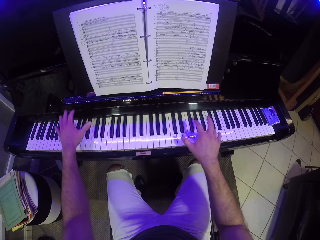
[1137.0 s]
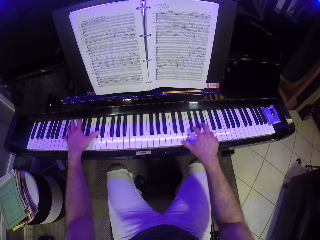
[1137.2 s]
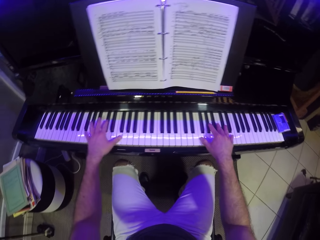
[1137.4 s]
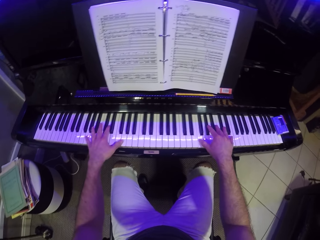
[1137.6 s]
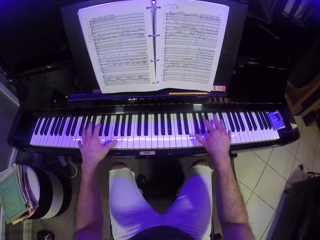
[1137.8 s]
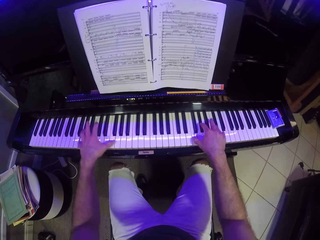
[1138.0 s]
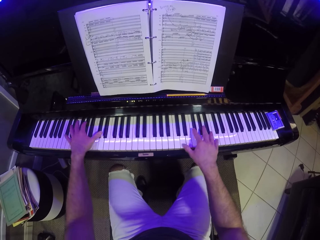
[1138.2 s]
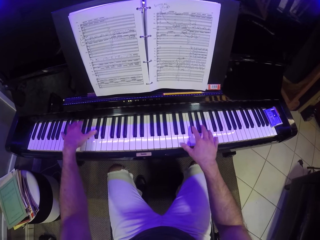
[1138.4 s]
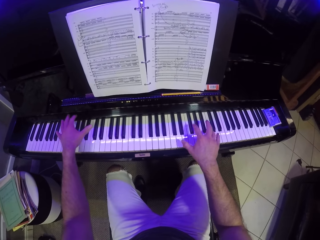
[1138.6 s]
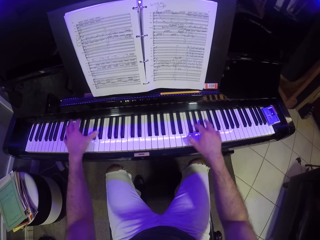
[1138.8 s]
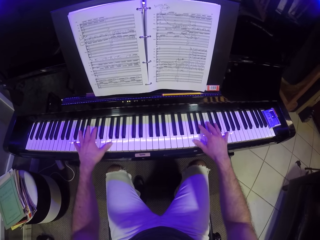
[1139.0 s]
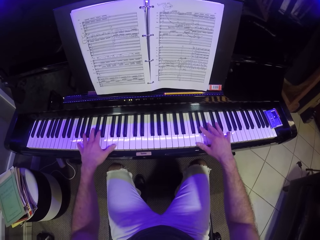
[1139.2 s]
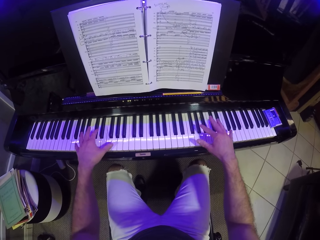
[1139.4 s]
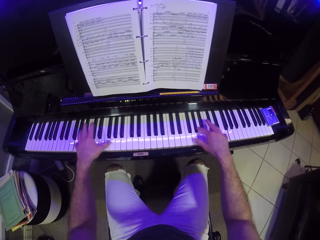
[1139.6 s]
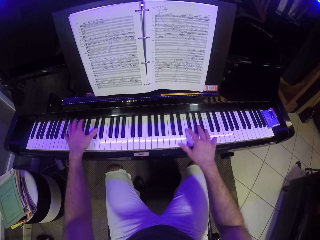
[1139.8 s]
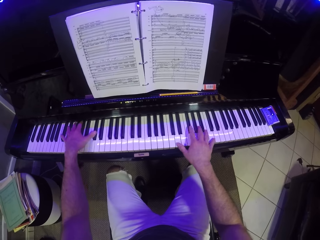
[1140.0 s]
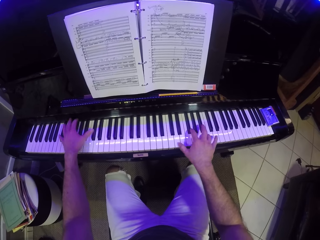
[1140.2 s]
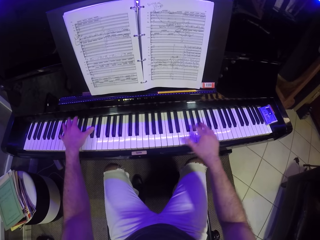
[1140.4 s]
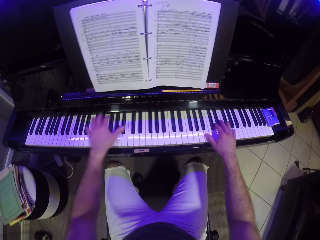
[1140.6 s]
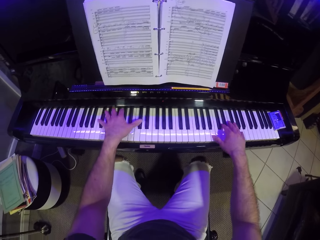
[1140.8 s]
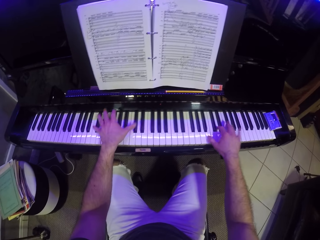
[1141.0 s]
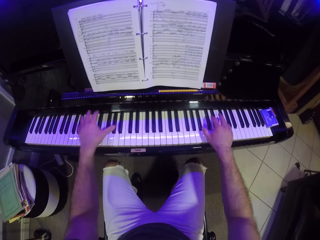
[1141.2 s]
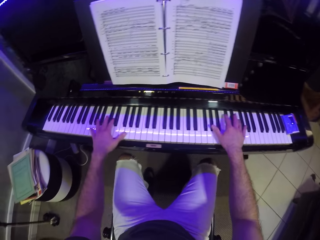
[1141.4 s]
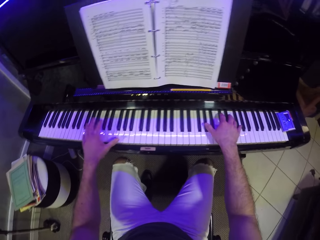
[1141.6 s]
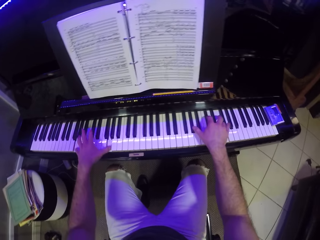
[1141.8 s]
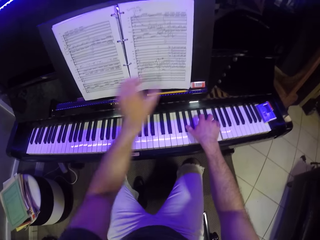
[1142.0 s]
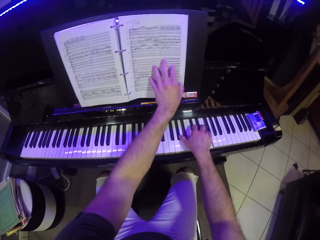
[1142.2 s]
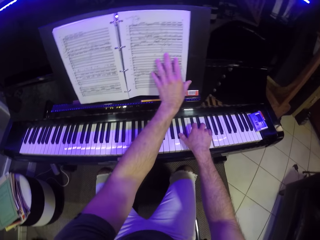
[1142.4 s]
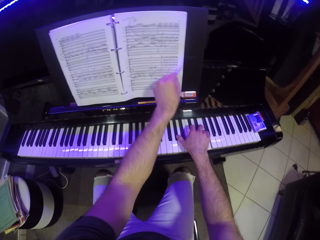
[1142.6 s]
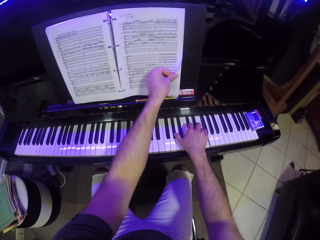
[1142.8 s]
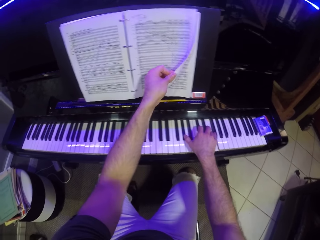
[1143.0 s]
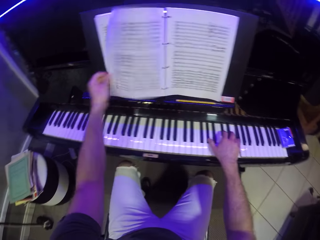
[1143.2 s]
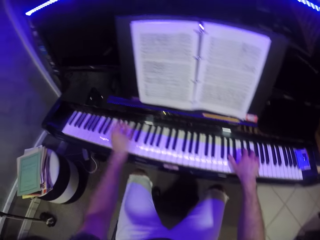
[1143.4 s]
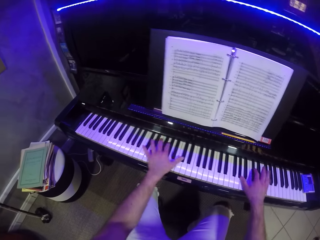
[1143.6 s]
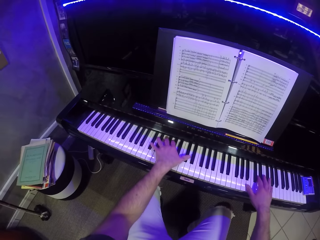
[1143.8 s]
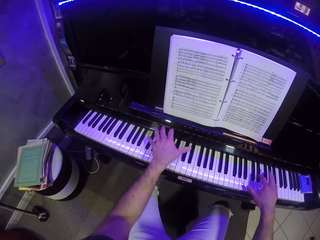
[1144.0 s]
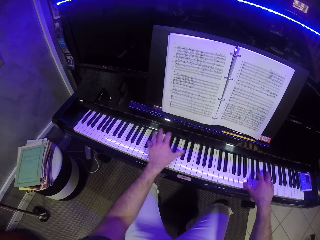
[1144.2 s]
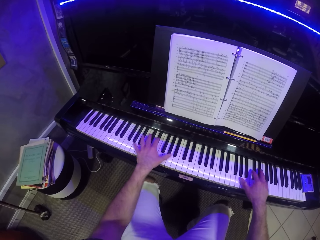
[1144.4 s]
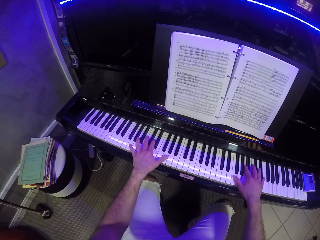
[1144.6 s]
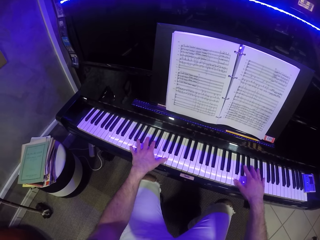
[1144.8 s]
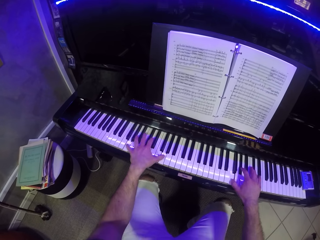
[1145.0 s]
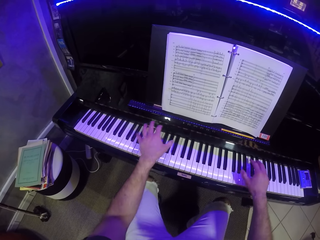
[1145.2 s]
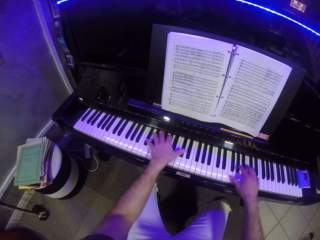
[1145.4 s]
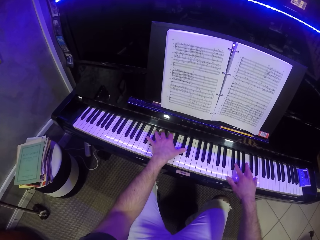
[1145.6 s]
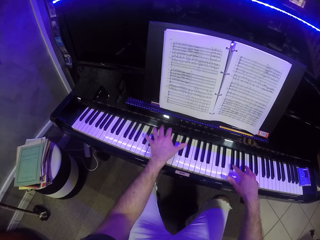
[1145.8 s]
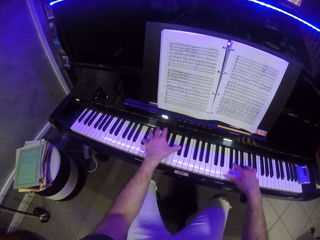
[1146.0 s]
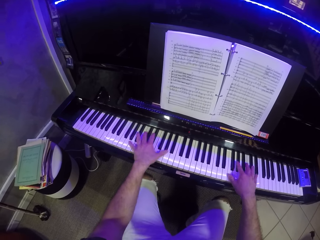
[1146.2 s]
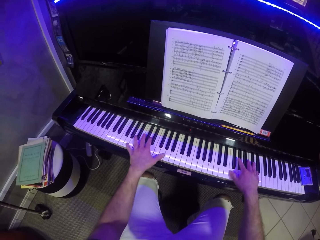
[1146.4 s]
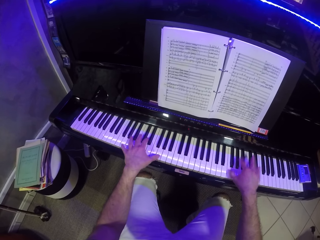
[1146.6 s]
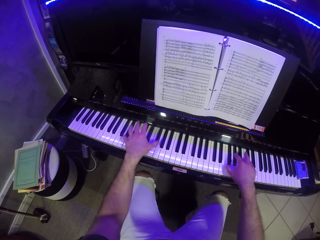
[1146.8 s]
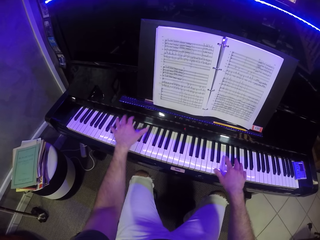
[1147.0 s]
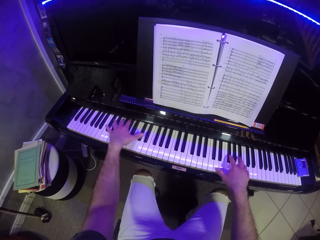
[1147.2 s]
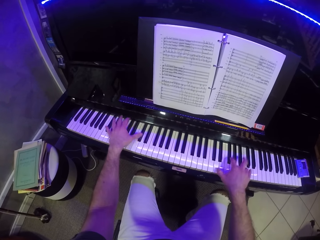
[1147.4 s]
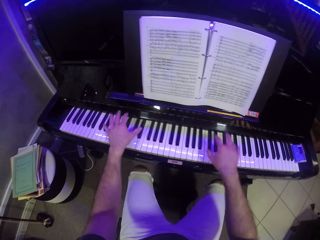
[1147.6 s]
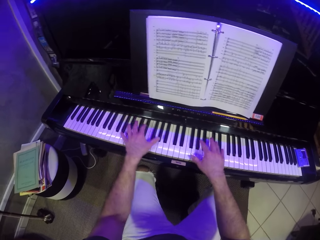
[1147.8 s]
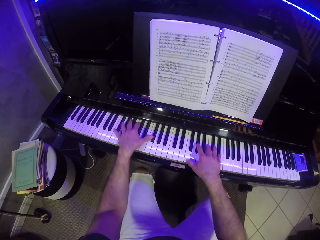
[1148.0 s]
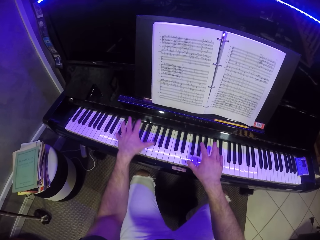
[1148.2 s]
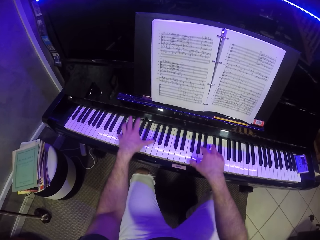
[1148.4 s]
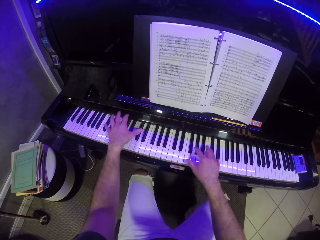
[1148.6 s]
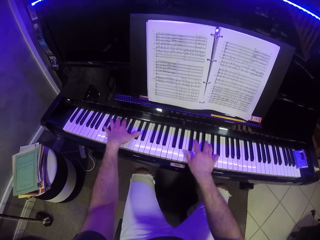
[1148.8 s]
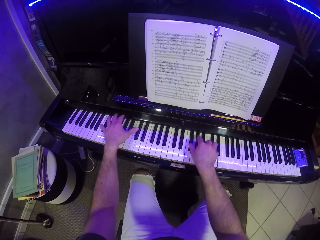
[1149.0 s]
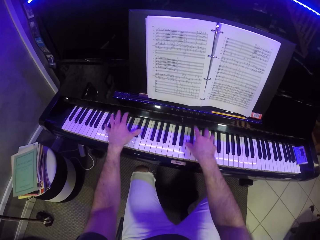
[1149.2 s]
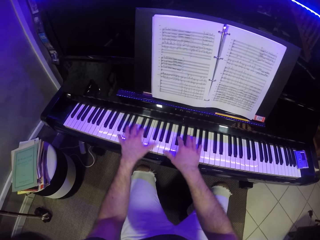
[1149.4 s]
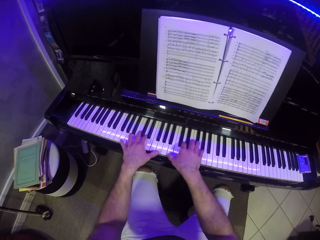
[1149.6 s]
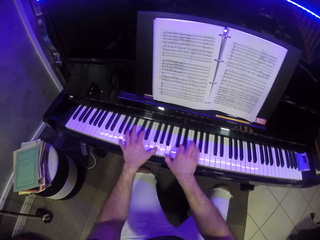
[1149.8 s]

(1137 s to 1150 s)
The camera wearer flips the page of the music book with his left hand. He touches the book. He plays the piano with both hands.

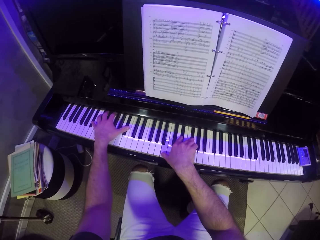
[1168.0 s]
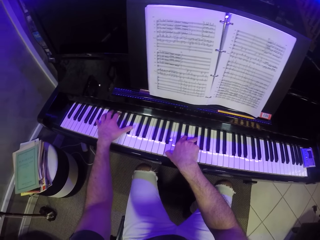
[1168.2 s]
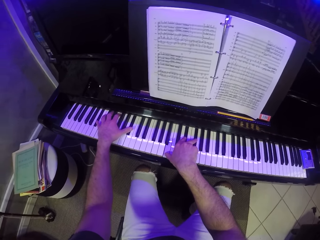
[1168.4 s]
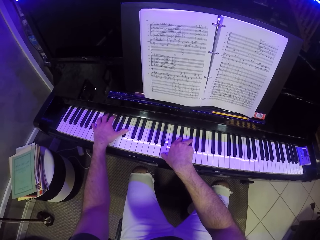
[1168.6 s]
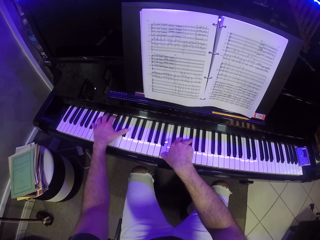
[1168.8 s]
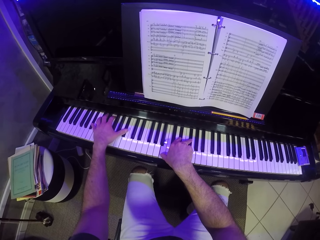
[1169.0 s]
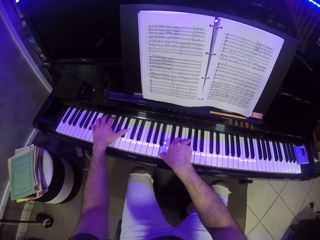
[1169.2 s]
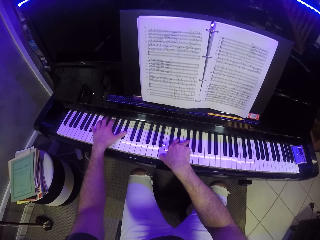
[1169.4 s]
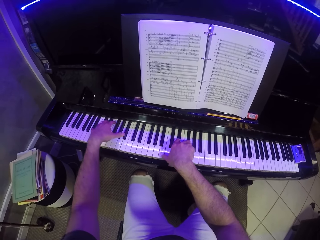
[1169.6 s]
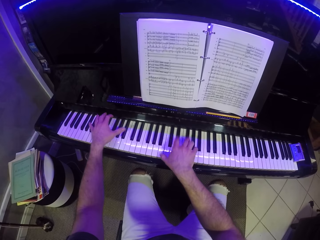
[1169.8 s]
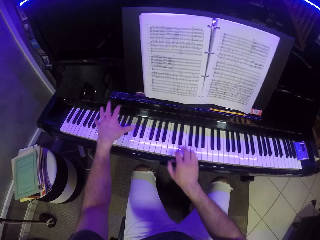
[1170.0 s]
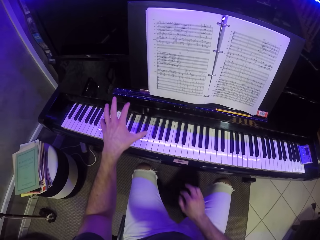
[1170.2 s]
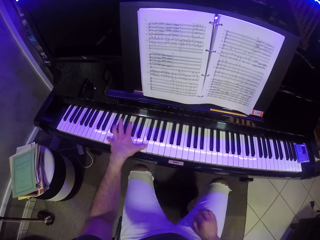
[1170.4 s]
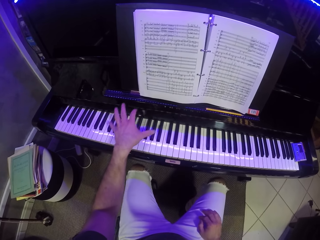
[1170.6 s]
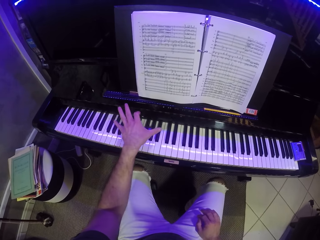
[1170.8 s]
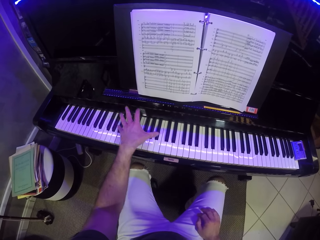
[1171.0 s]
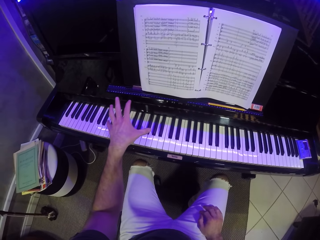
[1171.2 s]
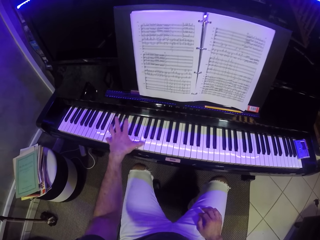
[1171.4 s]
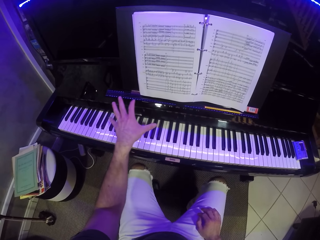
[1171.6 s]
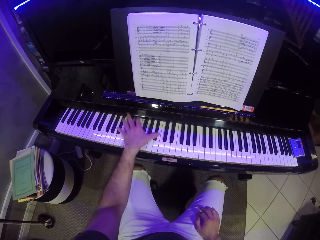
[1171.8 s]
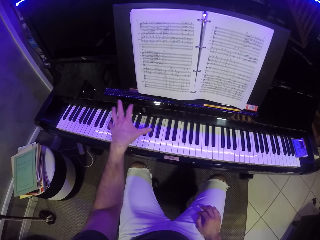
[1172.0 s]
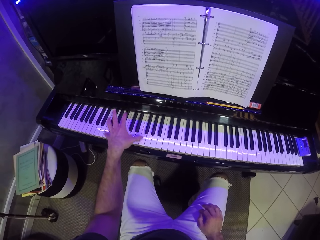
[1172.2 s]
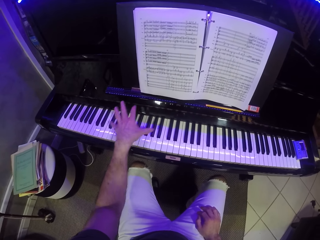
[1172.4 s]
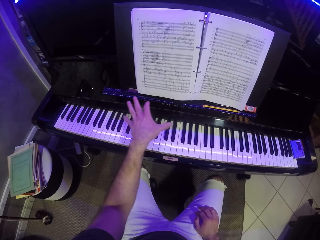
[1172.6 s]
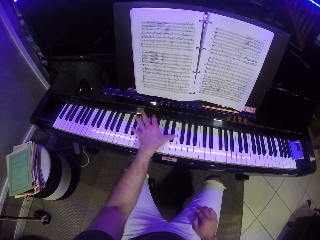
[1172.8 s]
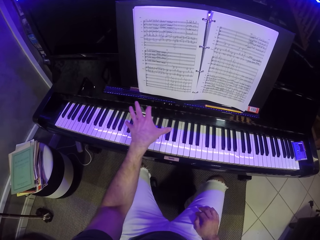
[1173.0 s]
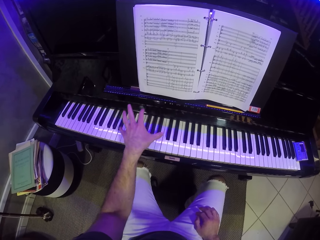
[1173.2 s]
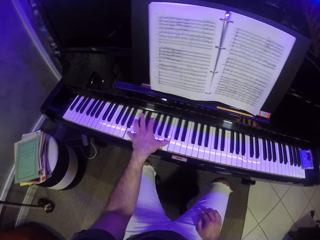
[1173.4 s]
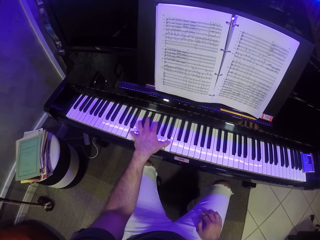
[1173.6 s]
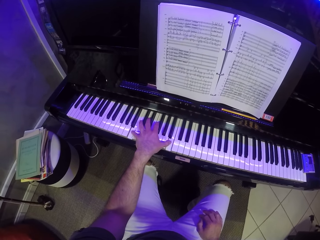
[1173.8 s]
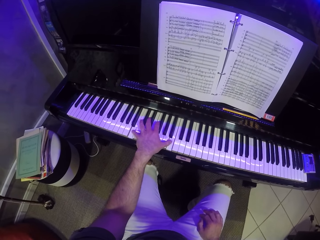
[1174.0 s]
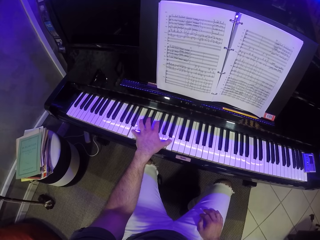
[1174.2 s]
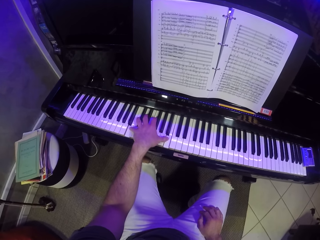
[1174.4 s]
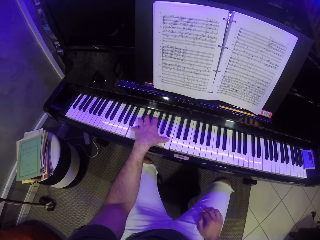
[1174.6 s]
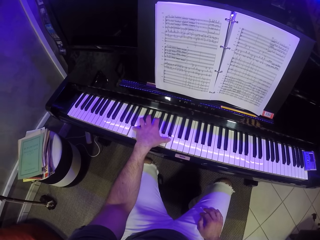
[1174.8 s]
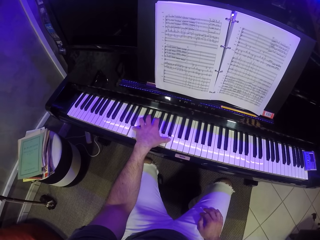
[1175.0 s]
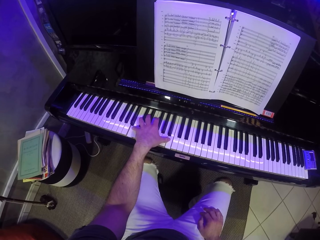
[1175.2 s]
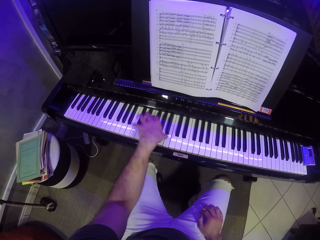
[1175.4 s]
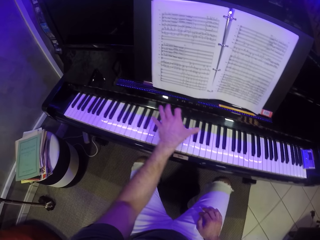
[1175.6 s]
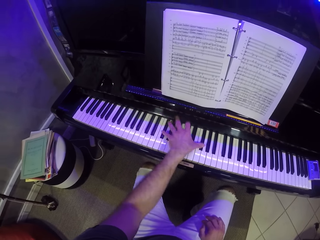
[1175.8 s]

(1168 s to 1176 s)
The camera wearer plays the piano with his left hand.
